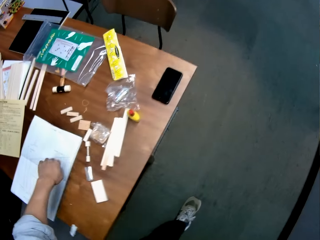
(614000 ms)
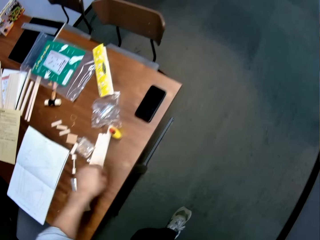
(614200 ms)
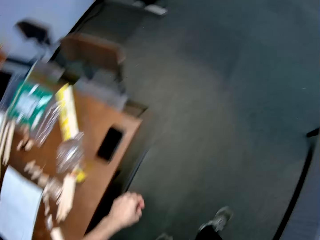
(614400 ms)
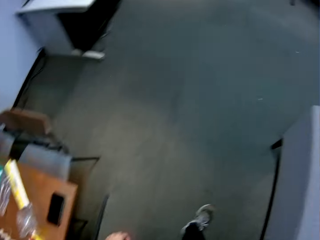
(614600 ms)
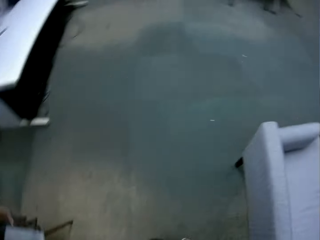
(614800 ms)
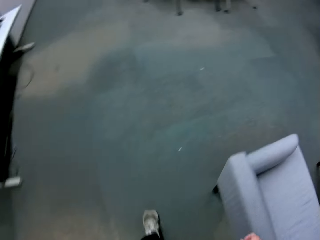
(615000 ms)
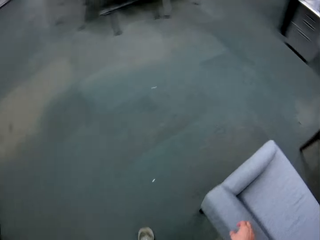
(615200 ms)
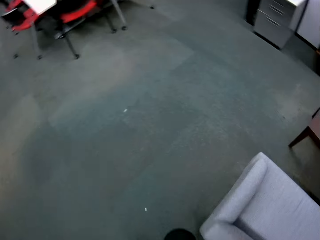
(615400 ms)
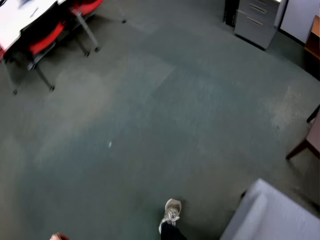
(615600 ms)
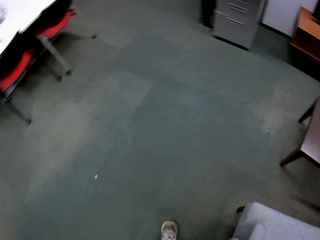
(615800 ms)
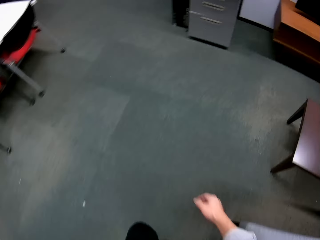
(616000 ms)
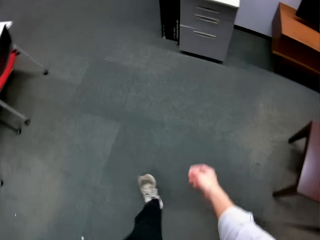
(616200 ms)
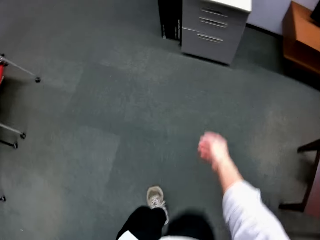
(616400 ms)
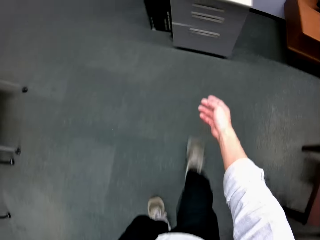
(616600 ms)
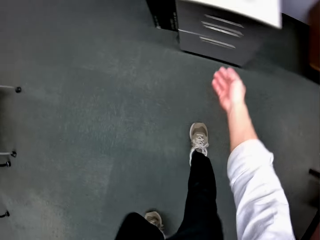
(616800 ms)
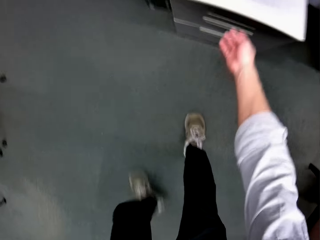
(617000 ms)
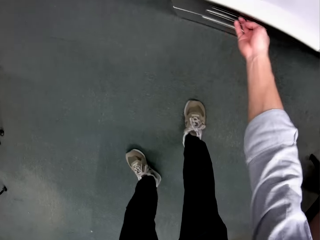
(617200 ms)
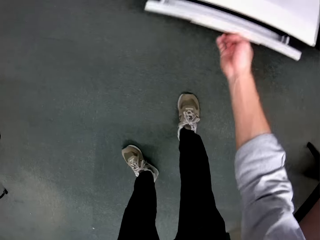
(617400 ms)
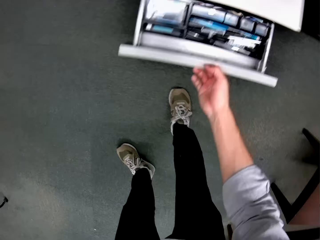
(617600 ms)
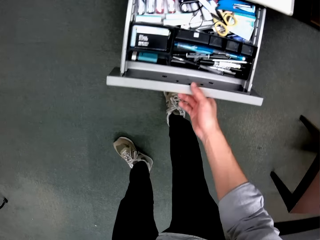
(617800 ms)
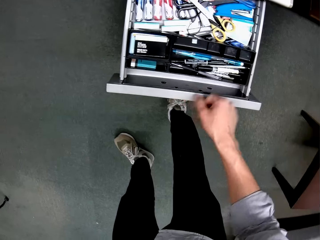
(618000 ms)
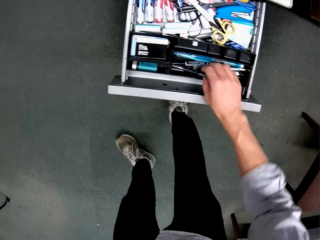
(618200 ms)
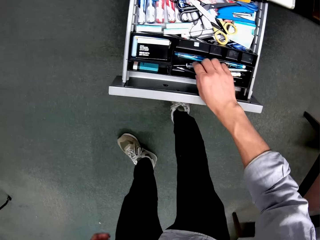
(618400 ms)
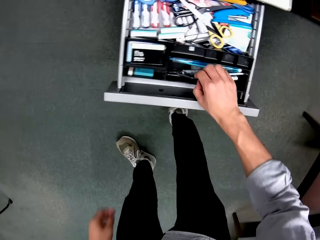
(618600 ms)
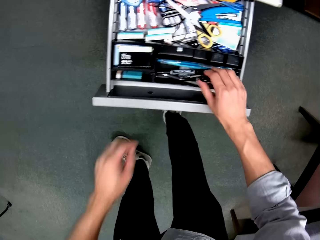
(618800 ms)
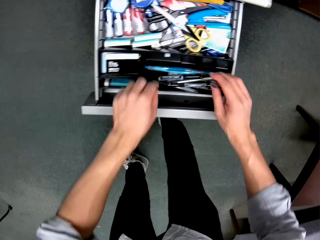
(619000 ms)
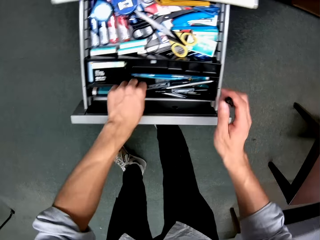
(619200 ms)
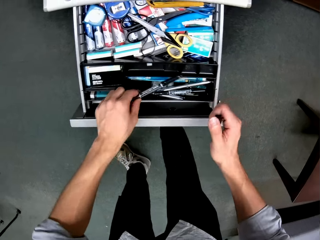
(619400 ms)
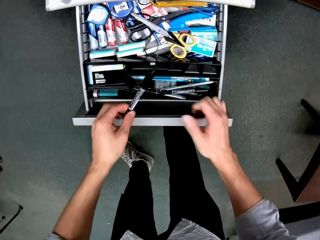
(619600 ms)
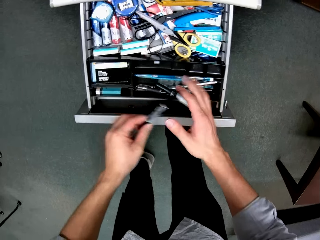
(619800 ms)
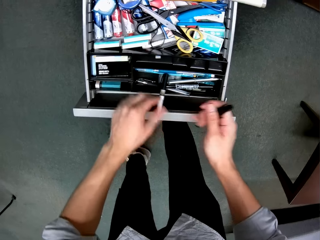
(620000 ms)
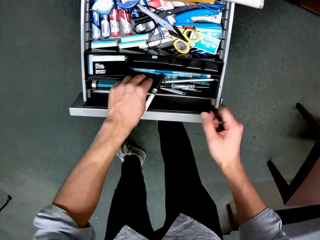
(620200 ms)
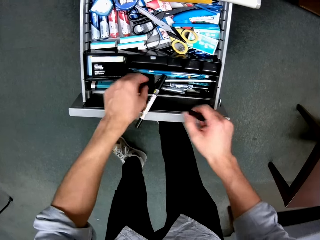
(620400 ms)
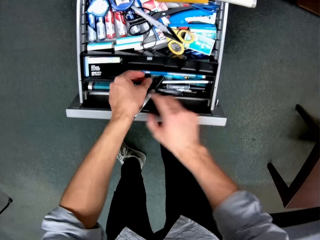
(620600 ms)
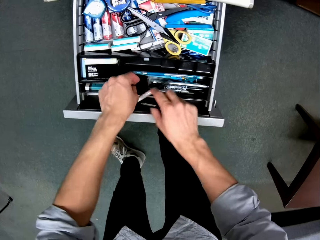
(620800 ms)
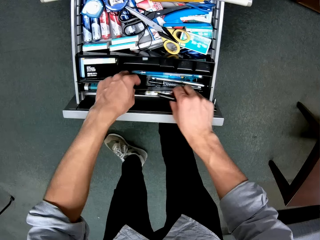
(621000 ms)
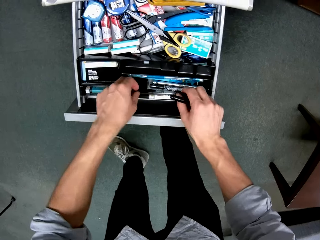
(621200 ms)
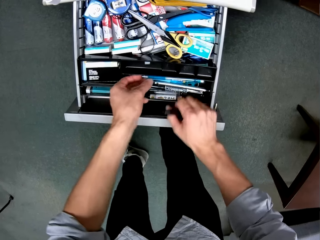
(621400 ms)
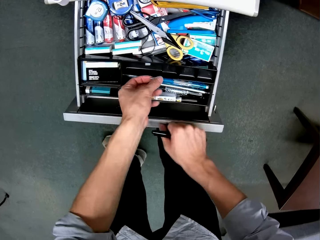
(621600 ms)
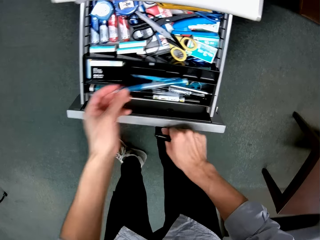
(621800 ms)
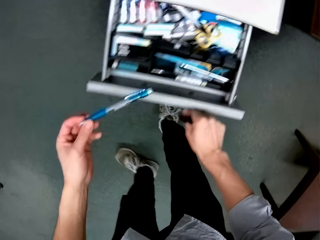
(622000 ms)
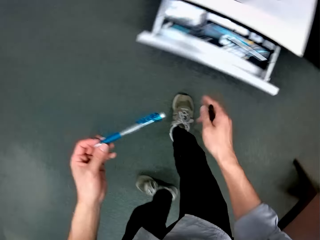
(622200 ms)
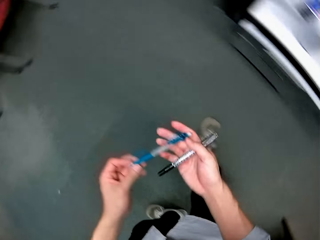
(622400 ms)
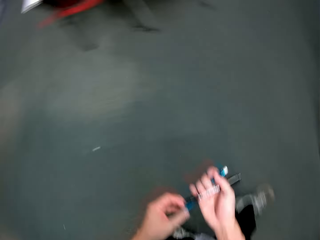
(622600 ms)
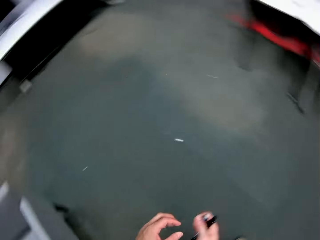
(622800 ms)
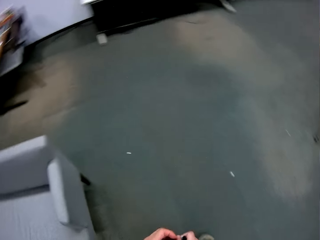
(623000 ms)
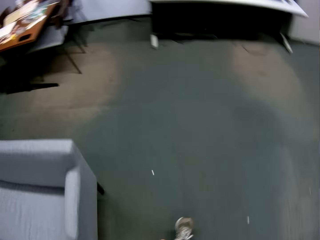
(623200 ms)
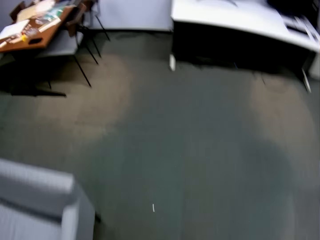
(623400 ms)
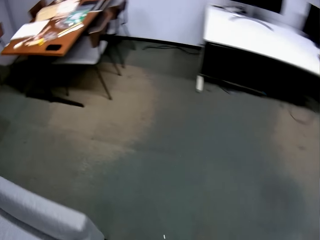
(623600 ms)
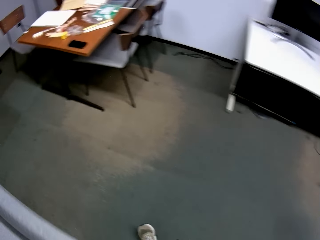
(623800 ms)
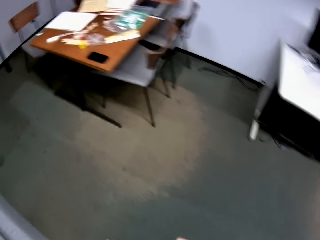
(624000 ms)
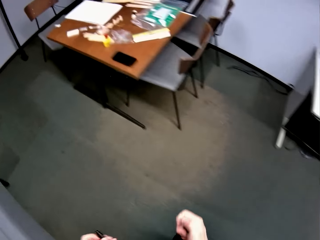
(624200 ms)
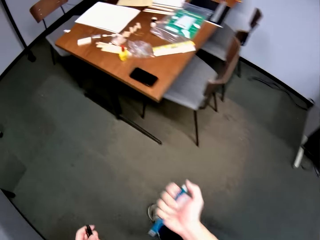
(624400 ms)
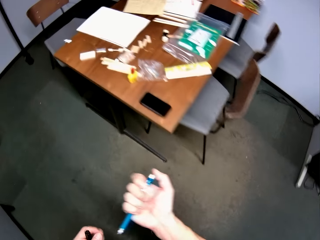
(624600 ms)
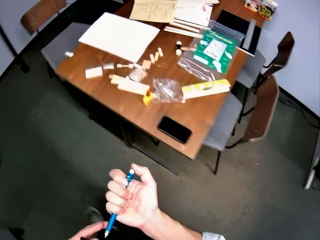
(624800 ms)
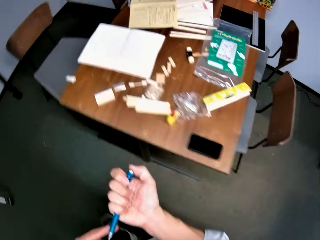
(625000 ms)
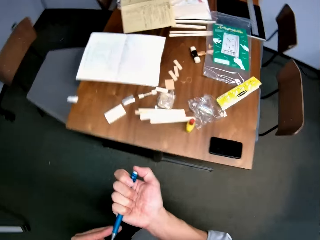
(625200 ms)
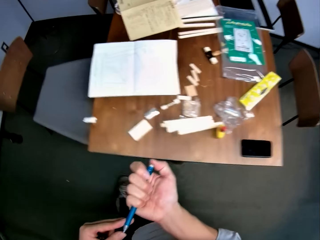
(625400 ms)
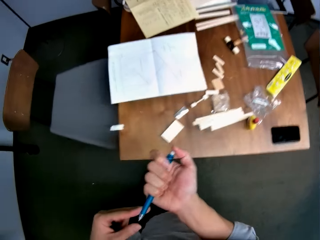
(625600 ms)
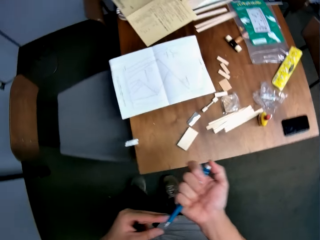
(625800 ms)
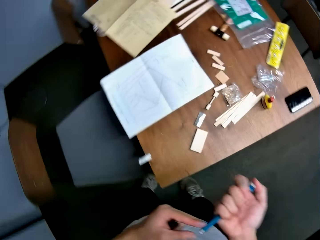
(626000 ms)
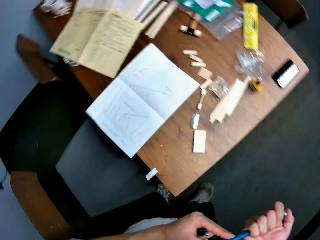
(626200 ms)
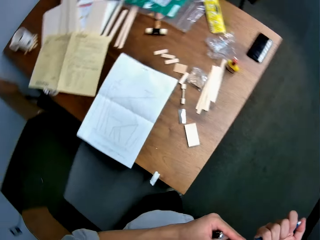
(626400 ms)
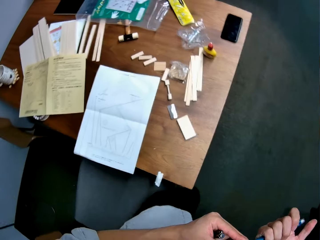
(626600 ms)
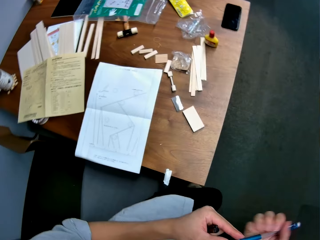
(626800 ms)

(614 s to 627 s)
The camera wearer opens the first drawer. He searches the drawer. He takes a black construction pen. He switches the black construction pen from his left hand to his right hand. He searches the drawer. He takes a blue construction pen. He closes the drawer. He switches the blue construction pen from his left hand to his right hand. He walks to the work table. He switches the black construction pen from his right hand to his left hand. He presses the blue construction pen.

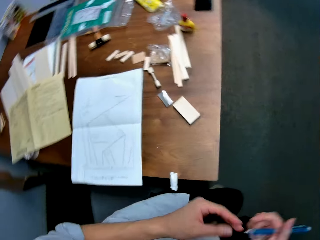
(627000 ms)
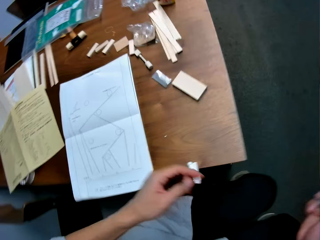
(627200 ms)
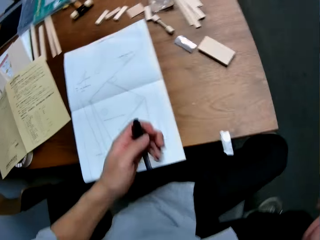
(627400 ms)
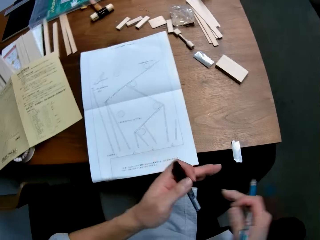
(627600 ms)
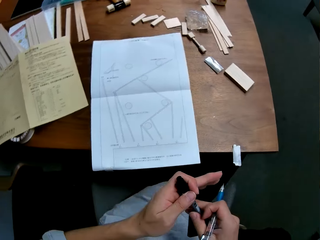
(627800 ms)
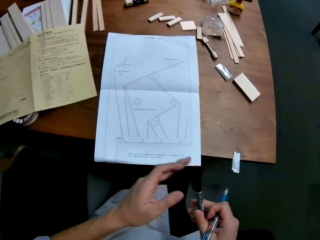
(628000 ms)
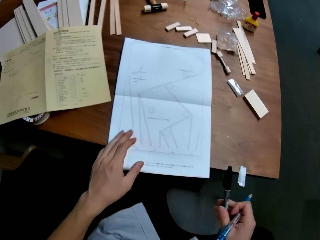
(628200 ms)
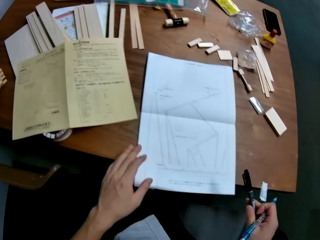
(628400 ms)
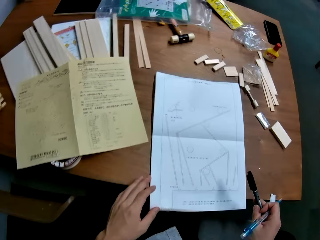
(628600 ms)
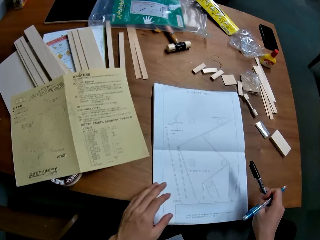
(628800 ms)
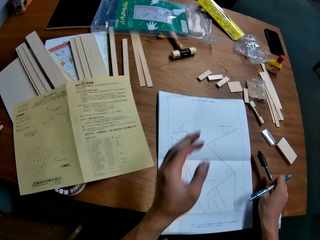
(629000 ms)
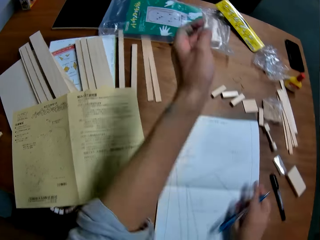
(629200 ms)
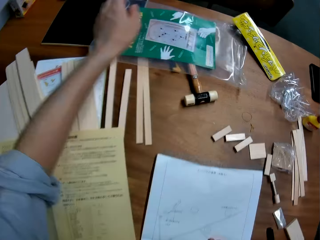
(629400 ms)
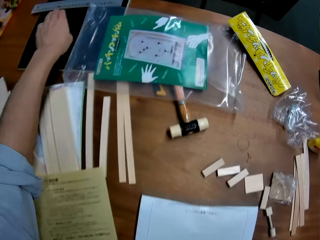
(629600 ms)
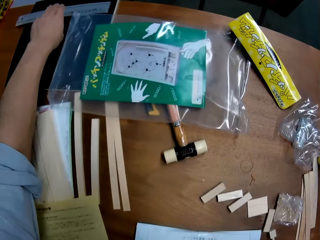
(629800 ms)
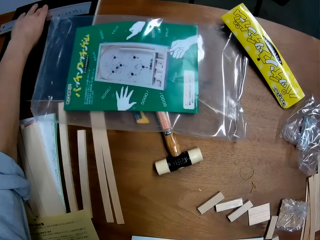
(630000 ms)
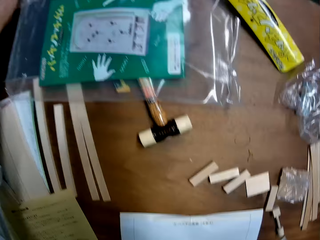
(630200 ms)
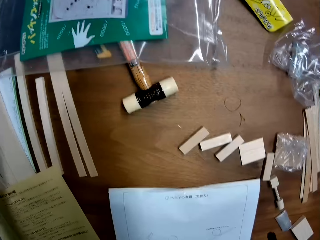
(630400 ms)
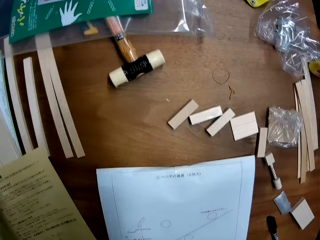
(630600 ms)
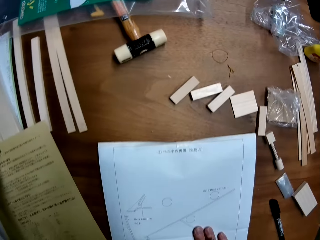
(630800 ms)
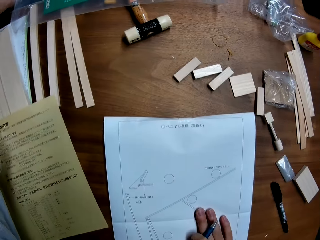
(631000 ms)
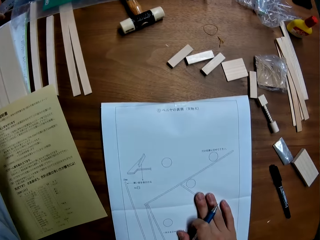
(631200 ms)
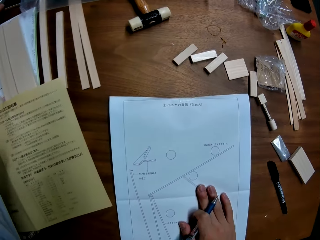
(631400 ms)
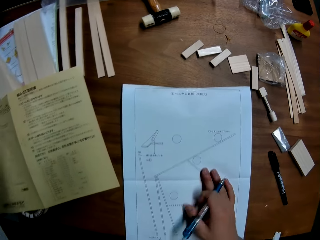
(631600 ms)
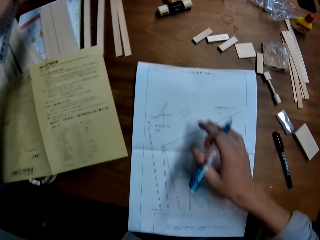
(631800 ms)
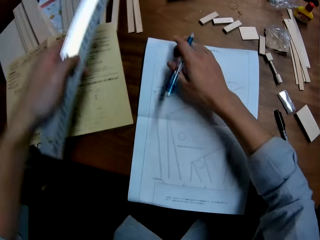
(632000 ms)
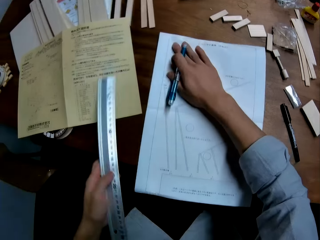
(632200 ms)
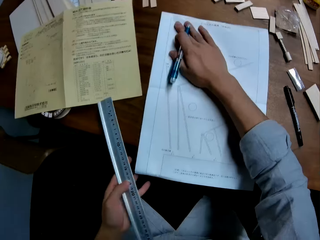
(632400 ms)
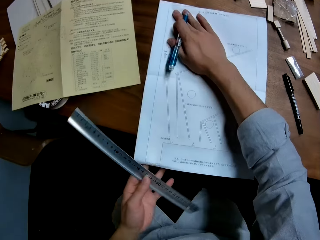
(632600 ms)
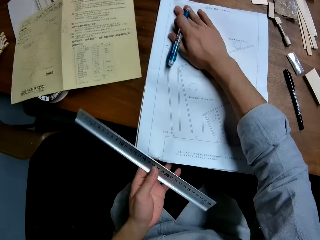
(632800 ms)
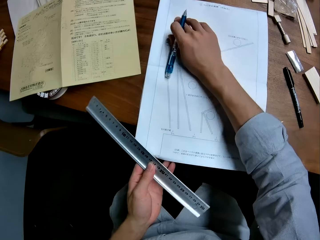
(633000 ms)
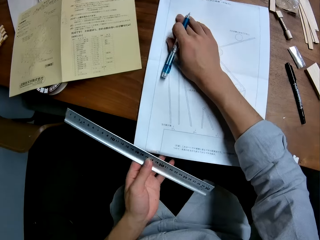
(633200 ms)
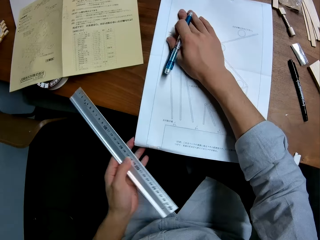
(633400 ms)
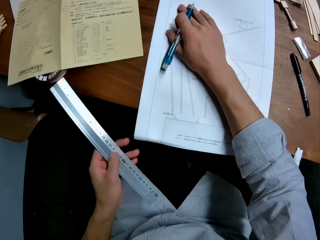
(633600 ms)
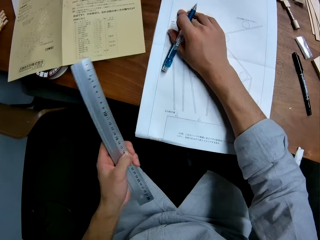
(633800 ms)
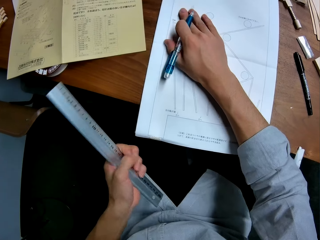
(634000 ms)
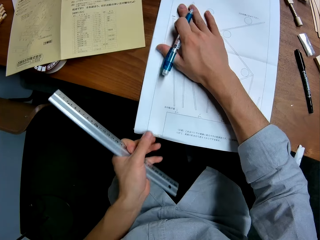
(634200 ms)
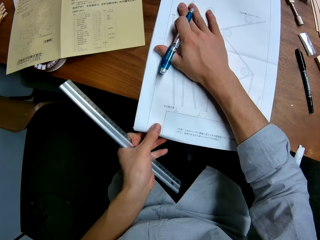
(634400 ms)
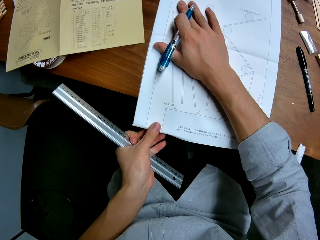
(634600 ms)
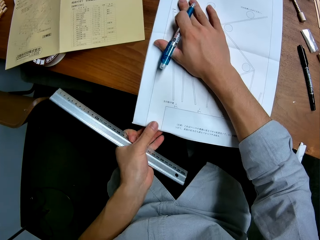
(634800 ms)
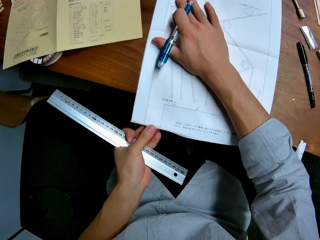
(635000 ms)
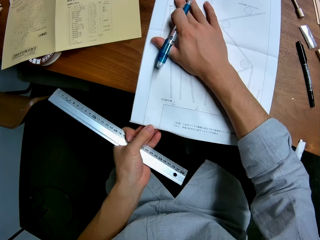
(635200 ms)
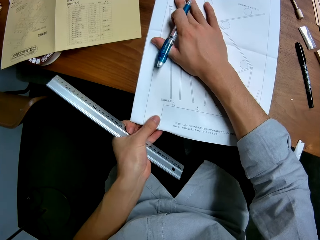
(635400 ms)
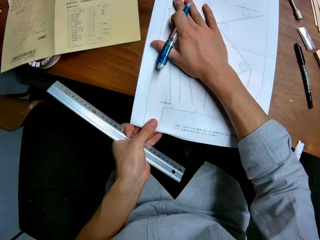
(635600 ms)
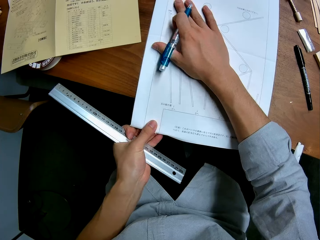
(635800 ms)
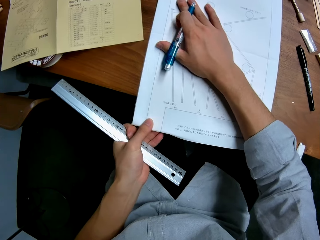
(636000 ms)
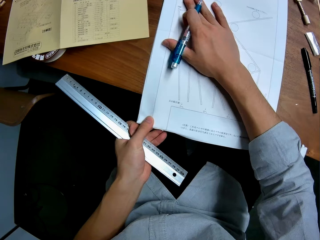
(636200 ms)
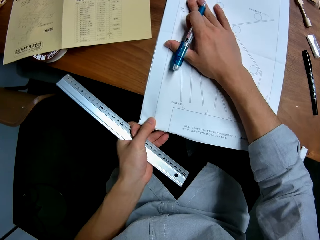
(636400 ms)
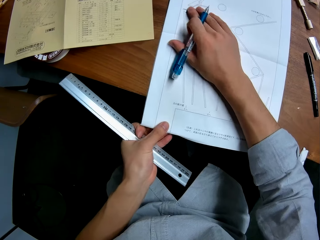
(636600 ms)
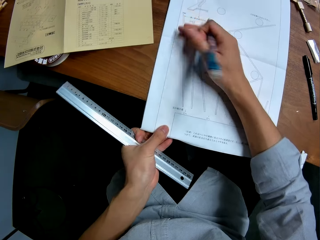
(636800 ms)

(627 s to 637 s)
The camera wearer sits on the chair. He switches the black construction pen from his left hand to his right hand. He stretches his left hand towards the white technical drawing paper. He drops the black construction pen on the right side of the table. He takes a steel rule from the left side of the table. He adjusts his right hand on the white technical drawing paper. He examines the white technical drawing paper. He holds the sketch paper.
